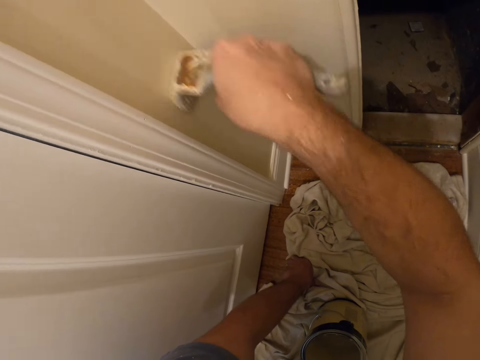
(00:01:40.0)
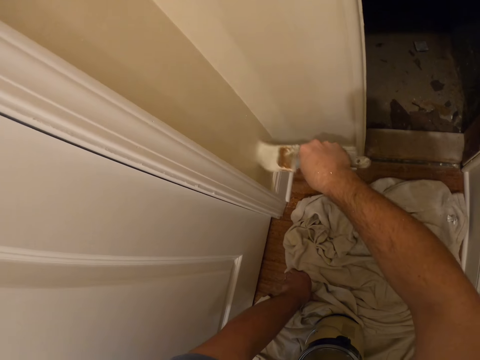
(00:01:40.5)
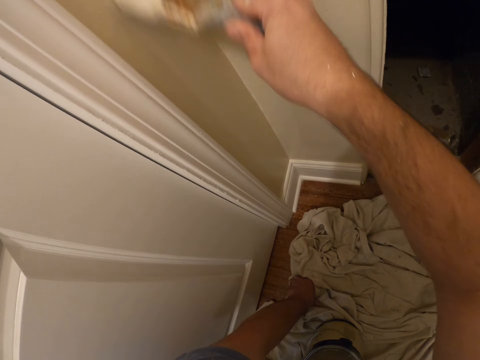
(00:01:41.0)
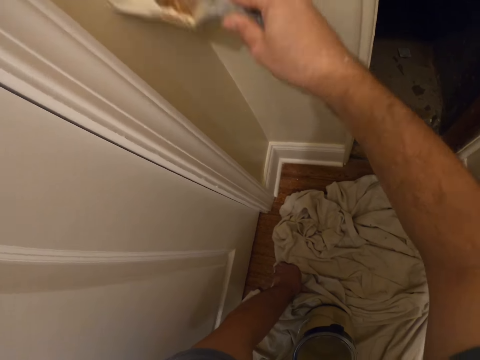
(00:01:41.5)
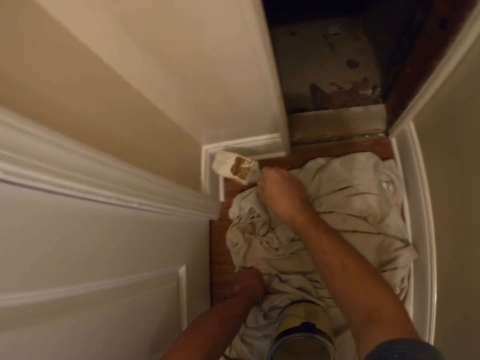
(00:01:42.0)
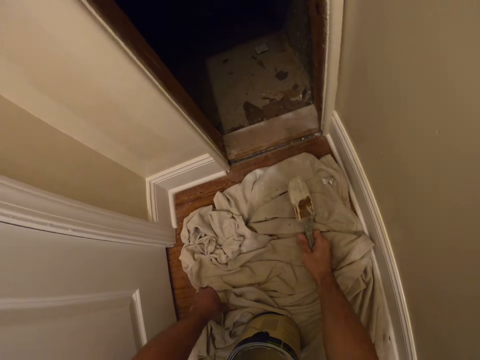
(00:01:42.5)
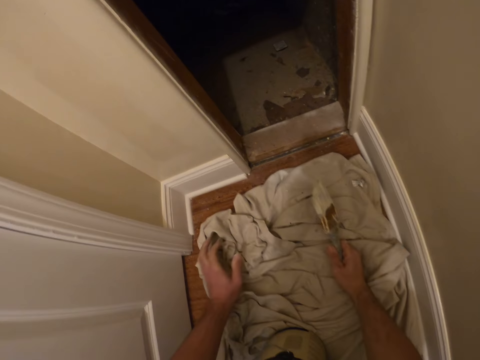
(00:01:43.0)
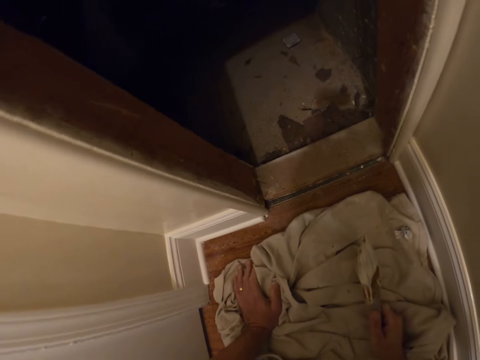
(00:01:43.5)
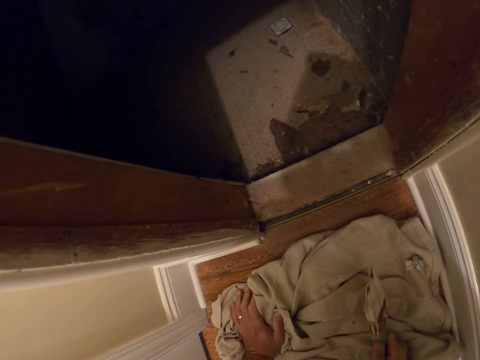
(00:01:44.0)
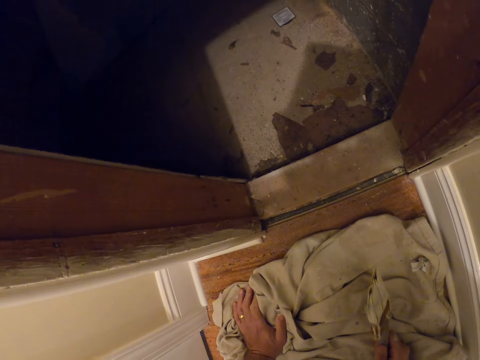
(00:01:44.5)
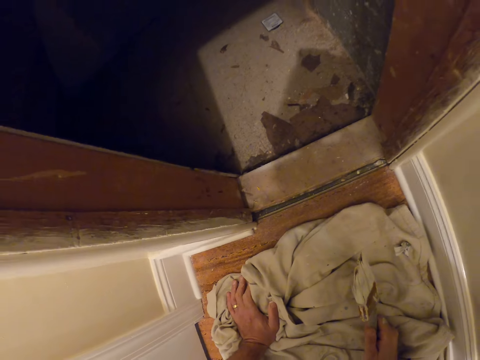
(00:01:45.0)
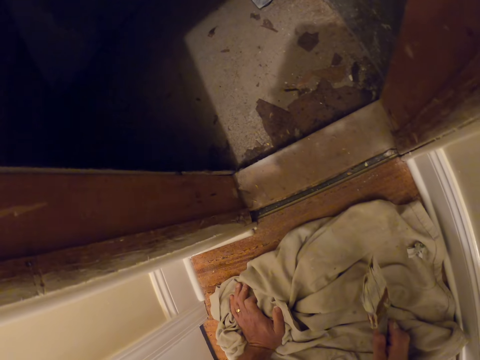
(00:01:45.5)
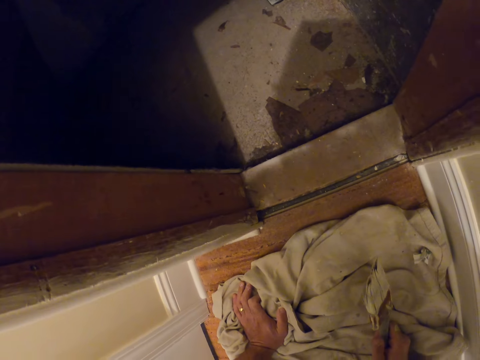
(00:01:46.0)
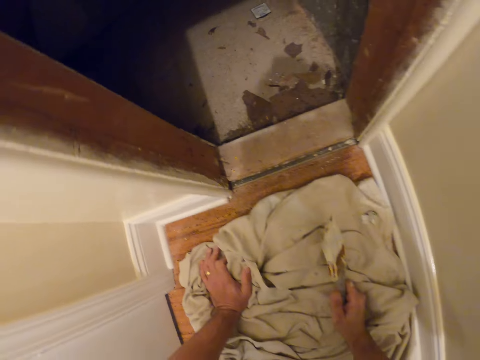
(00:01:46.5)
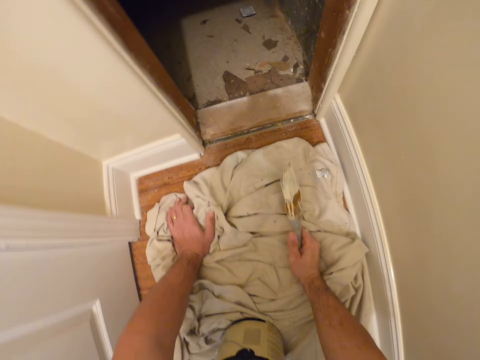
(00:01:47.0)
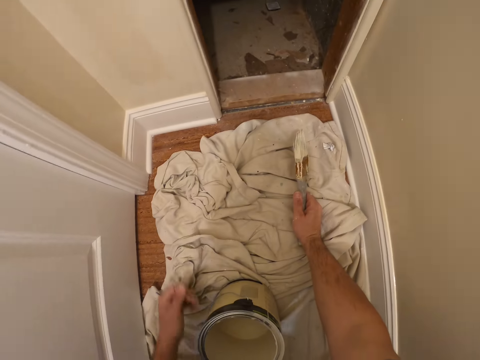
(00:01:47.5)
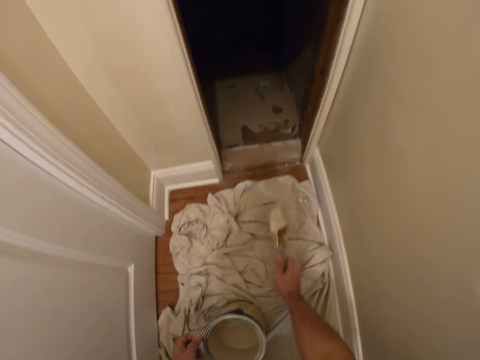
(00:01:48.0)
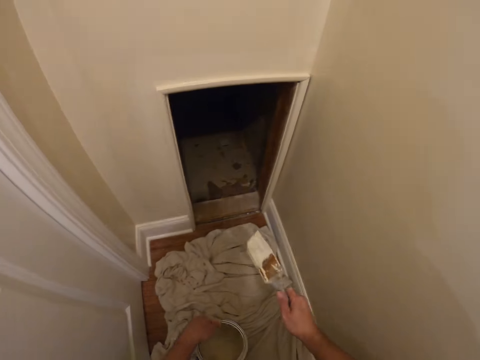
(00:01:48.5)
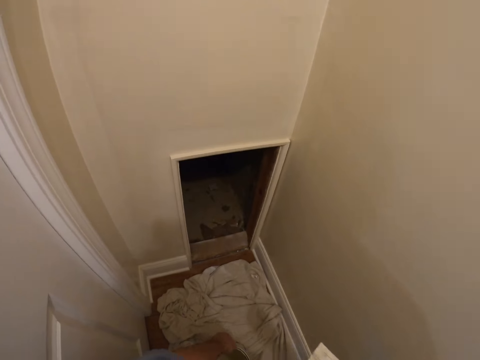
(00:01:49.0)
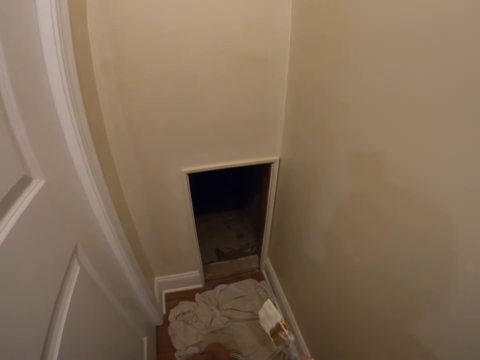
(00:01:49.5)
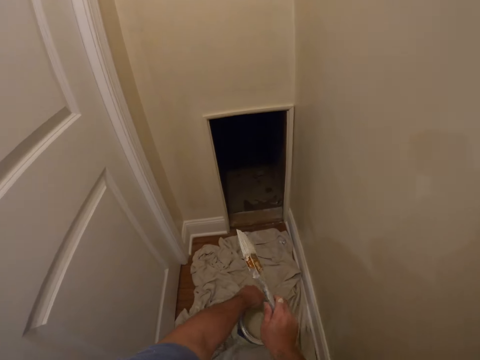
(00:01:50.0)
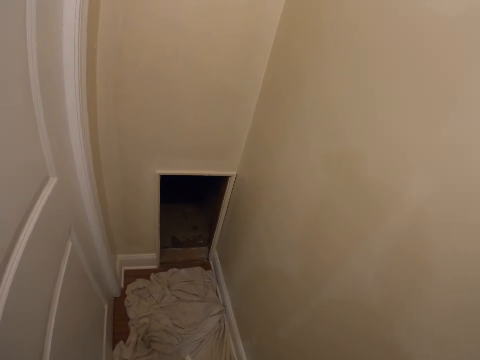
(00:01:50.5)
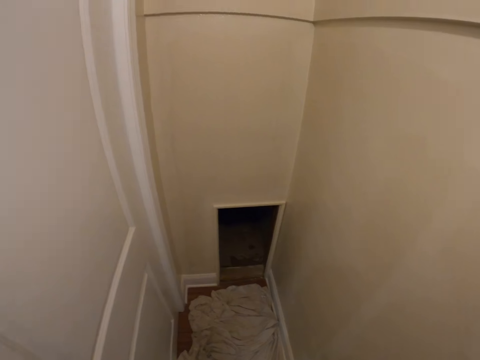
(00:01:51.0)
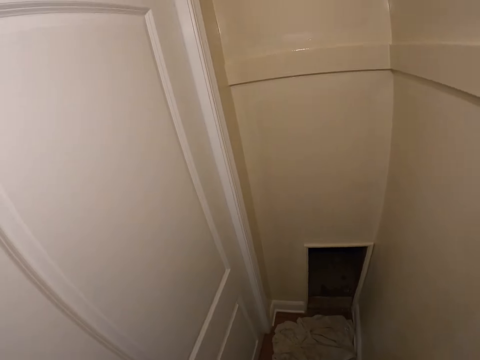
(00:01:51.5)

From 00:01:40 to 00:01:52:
The camera wearer crawls down. They pick the paint container up.

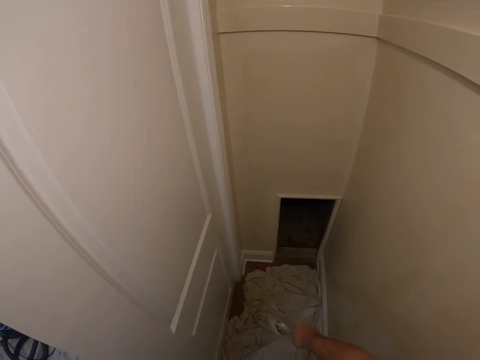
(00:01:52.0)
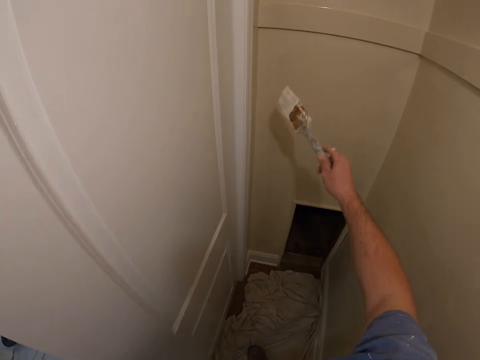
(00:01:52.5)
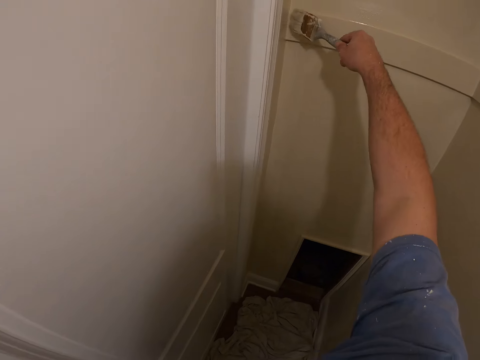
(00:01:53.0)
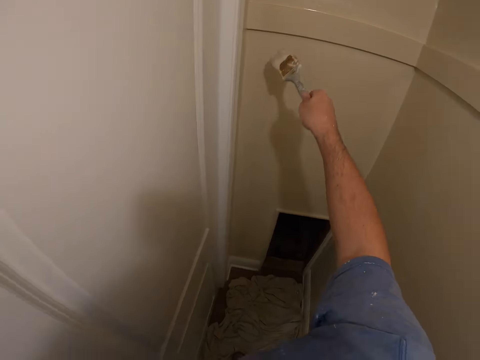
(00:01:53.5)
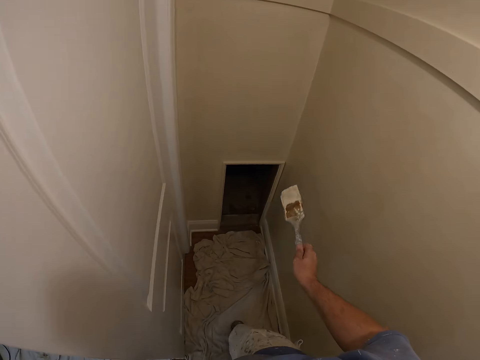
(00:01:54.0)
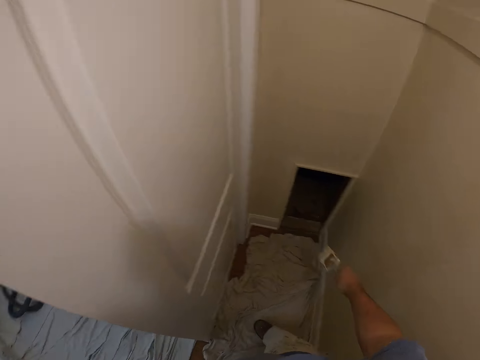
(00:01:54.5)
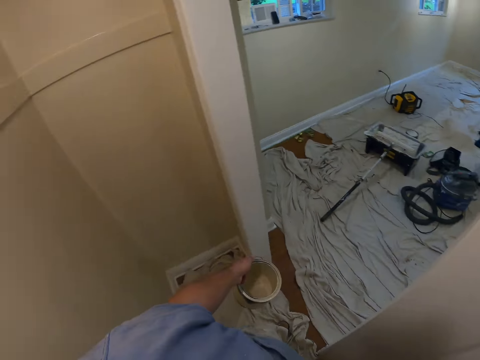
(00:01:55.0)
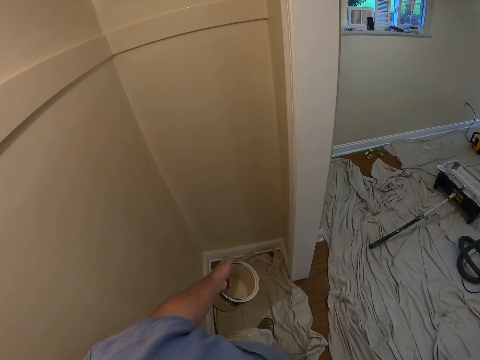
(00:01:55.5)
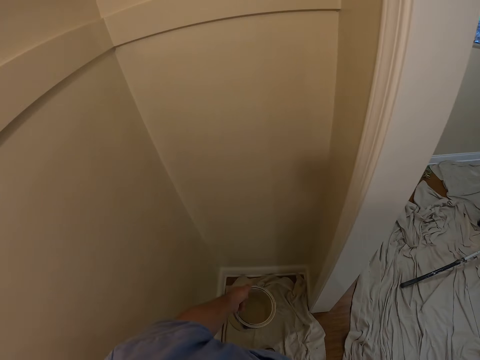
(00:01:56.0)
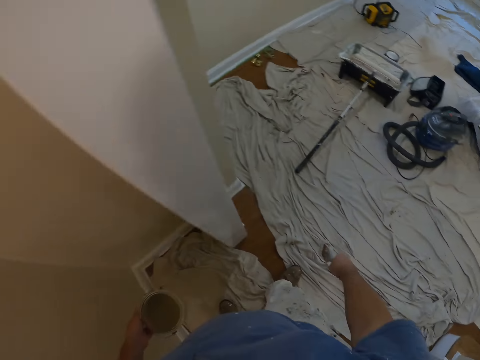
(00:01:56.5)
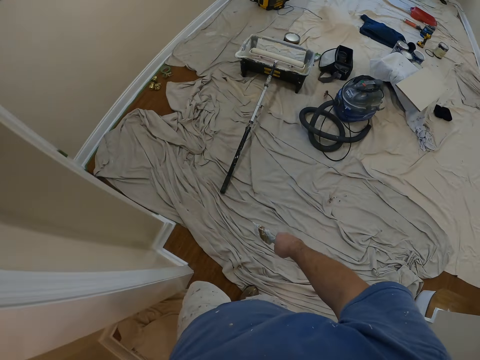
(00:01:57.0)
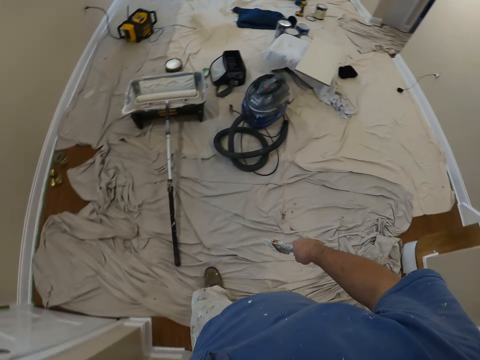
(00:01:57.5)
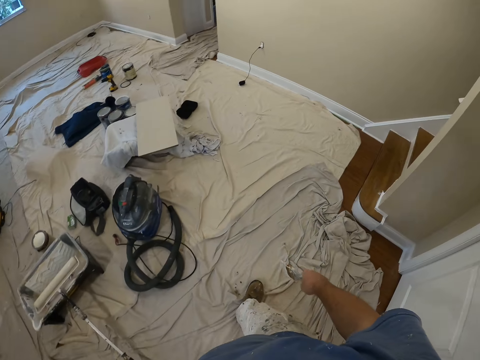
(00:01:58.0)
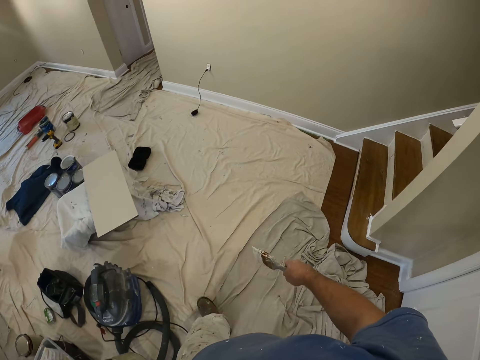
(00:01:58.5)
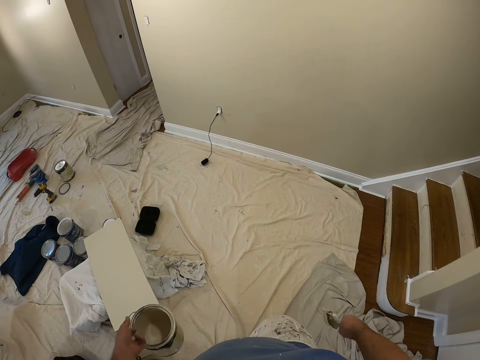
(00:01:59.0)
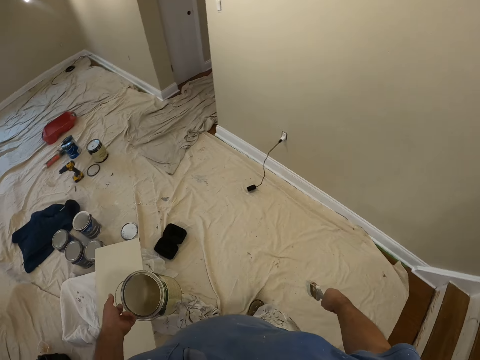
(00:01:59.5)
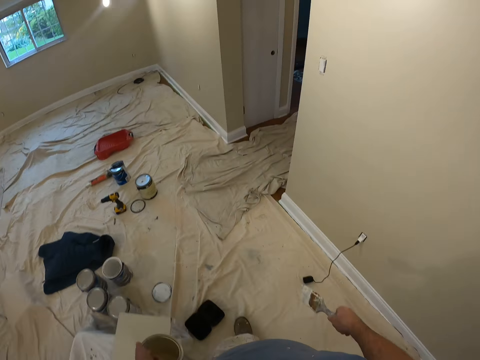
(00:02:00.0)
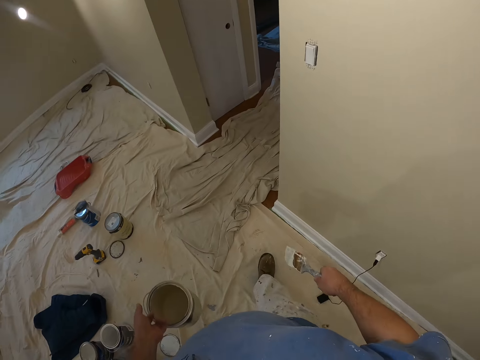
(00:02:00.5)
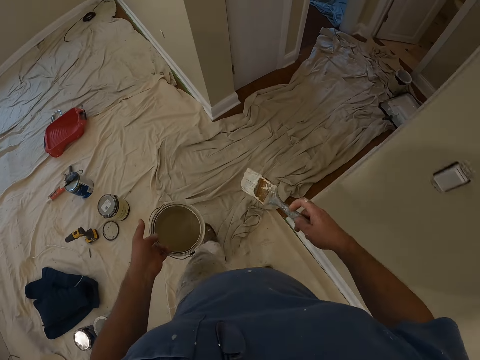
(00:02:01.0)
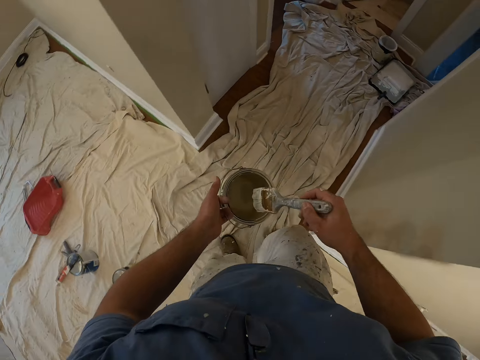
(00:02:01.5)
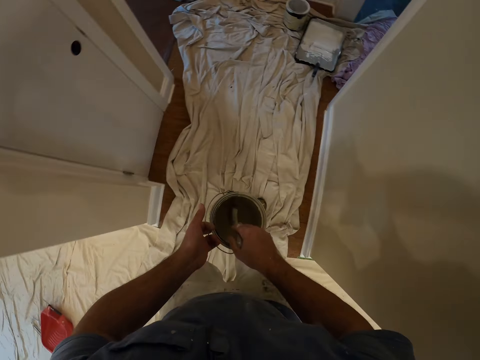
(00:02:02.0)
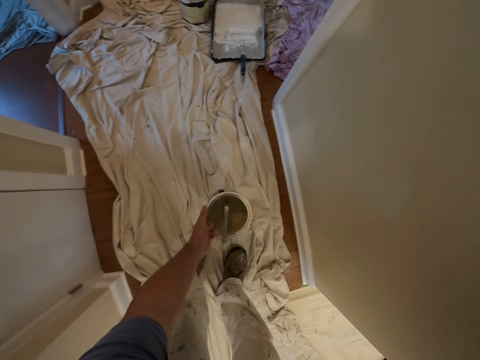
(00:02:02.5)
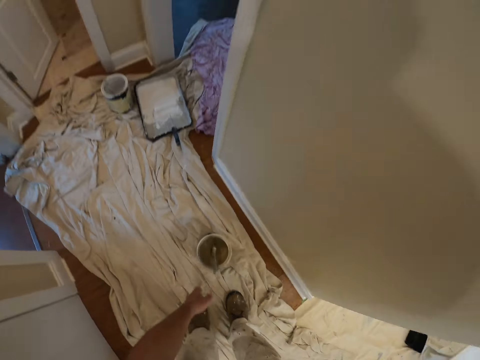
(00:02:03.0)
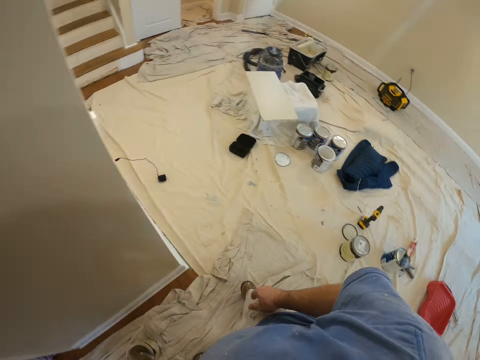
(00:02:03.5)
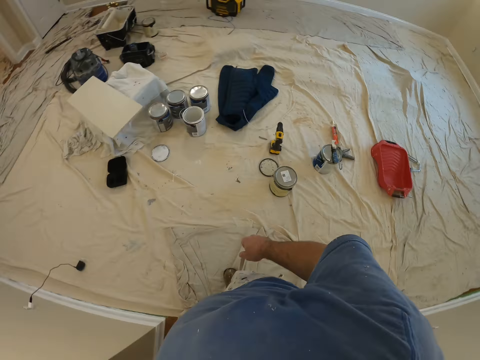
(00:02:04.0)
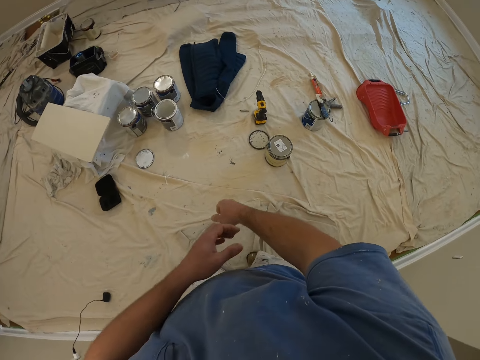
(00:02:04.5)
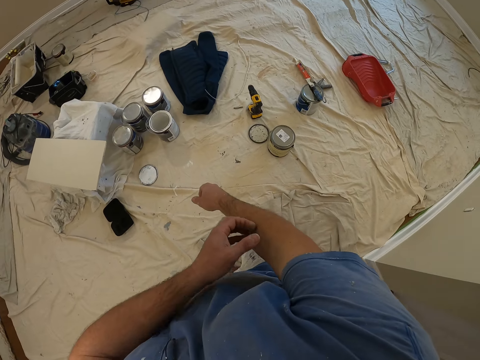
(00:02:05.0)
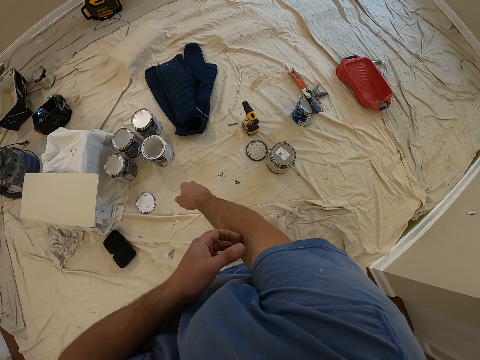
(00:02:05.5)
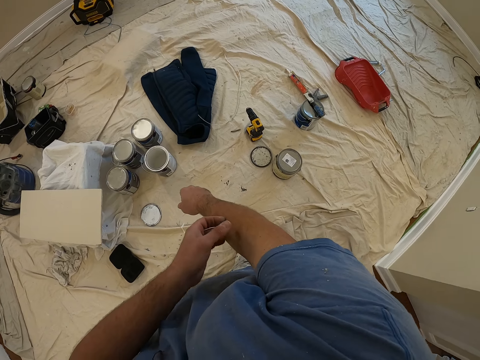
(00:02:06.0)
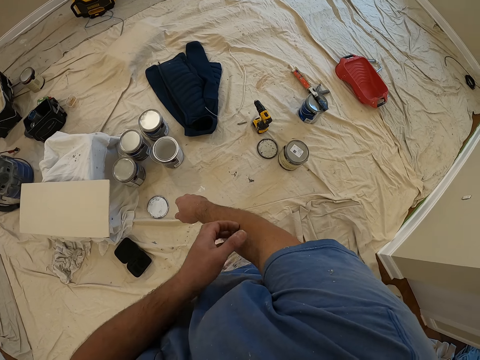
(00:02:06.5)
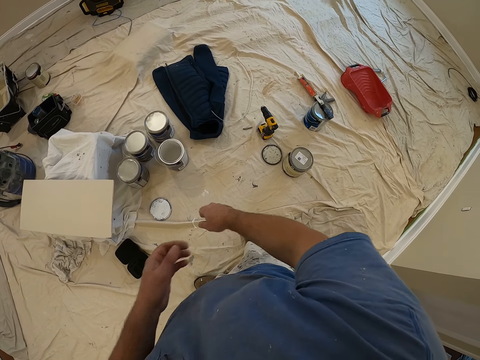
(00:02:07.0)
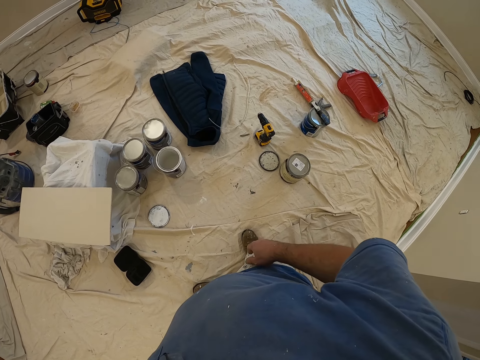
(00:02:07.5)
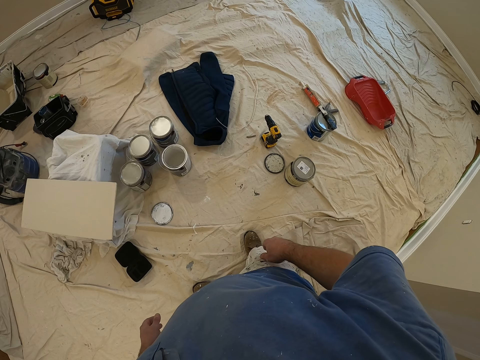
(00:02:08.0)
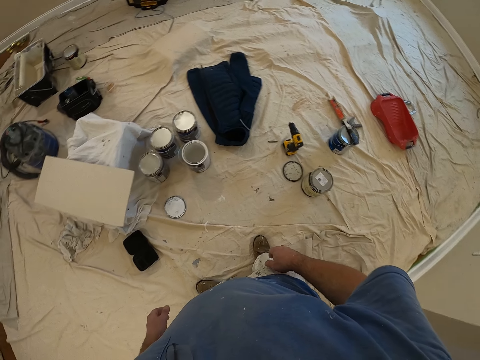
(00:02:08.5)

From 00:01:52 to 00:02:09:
The camera wearer paints the edge of the wall. He walks around the room. He dips the paint brush into the paint. He drops the paint container on the ground. He walks in the apartment. He stands in the room. He scratches his right hand with his left hand.
